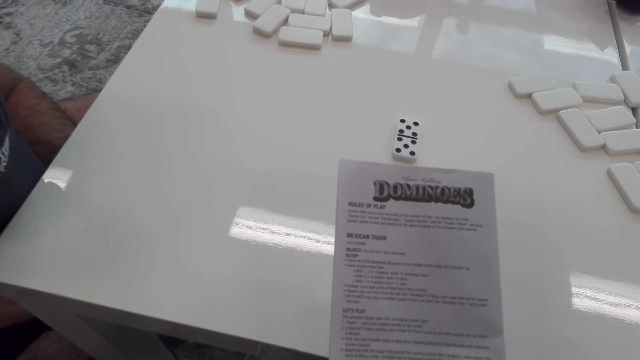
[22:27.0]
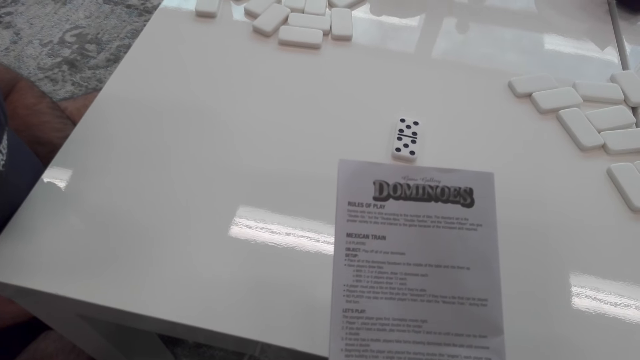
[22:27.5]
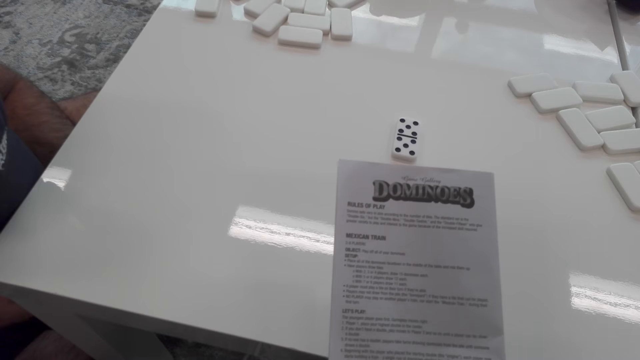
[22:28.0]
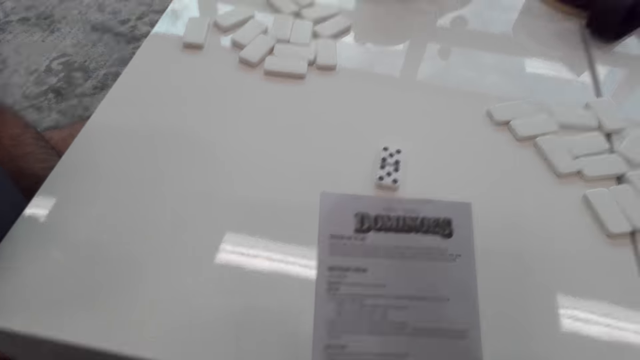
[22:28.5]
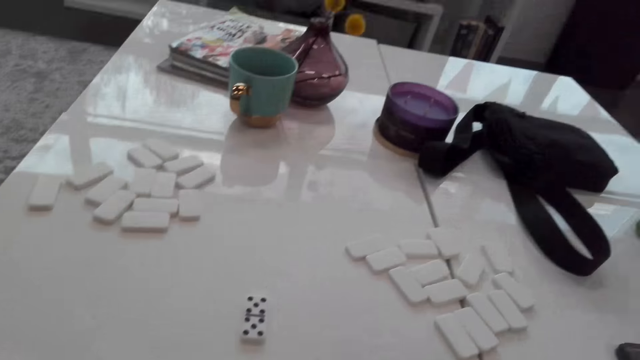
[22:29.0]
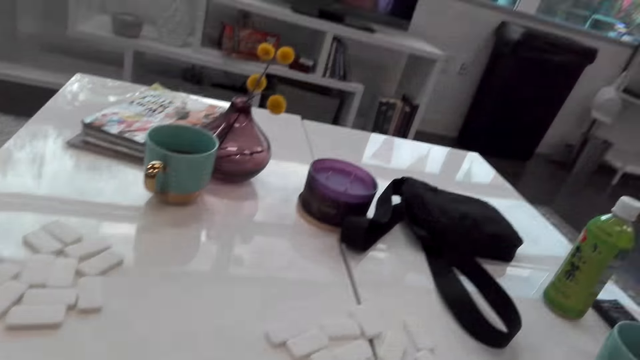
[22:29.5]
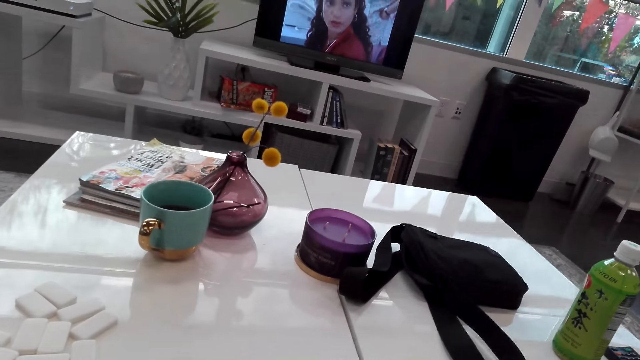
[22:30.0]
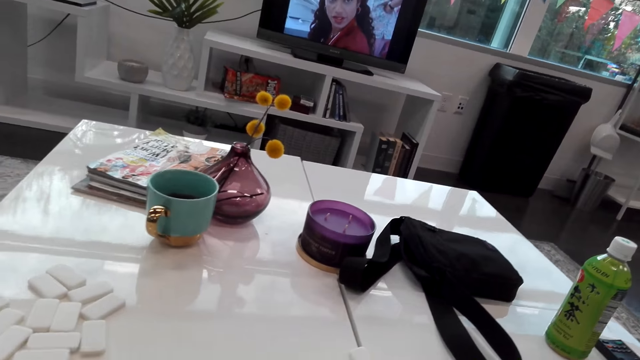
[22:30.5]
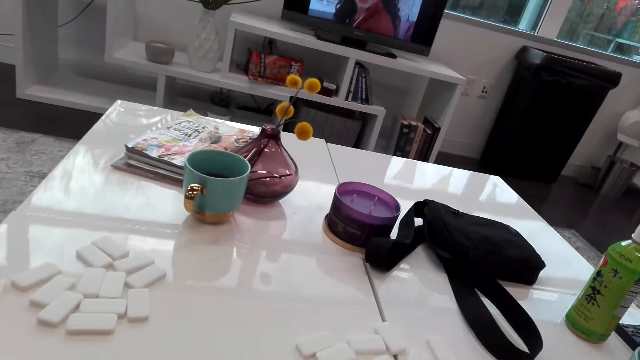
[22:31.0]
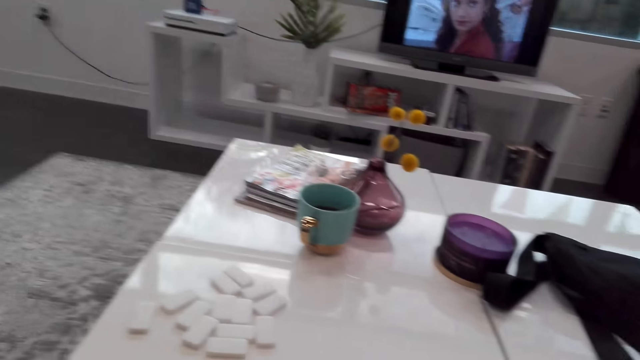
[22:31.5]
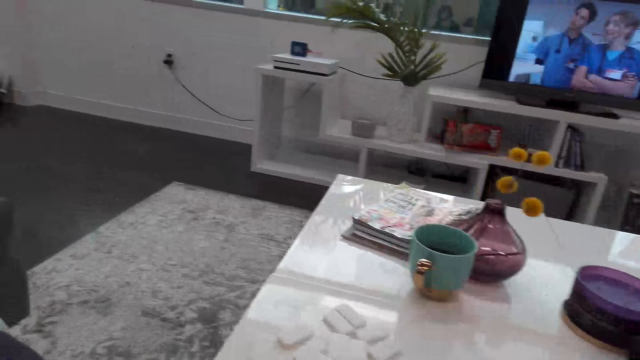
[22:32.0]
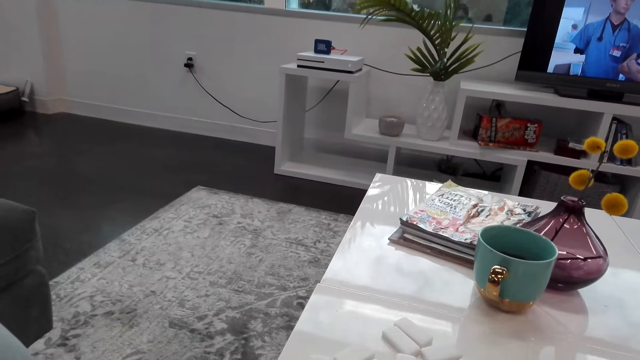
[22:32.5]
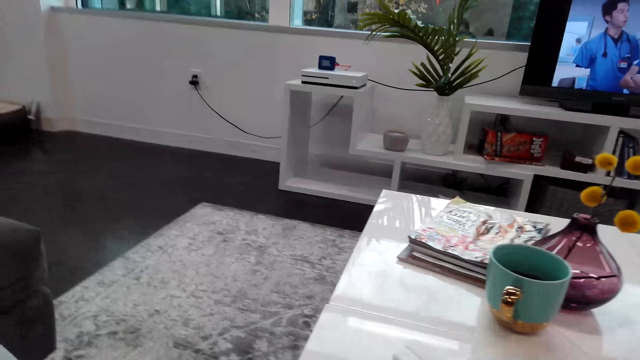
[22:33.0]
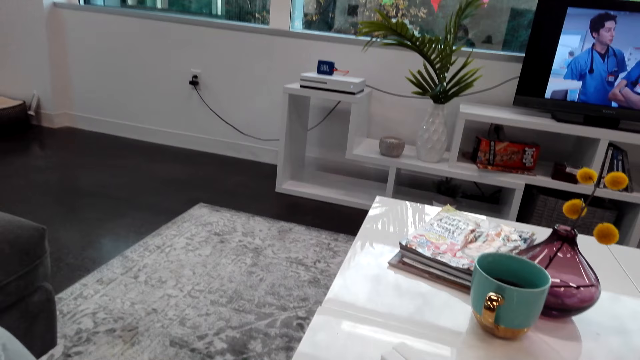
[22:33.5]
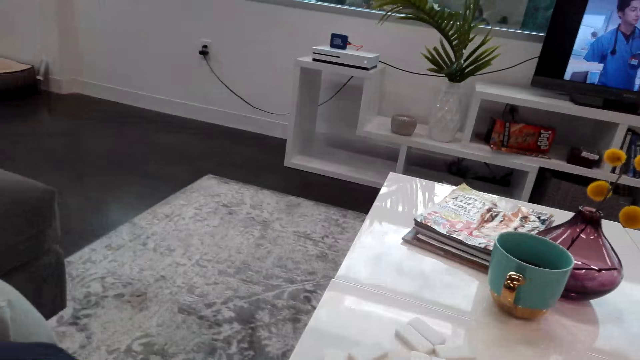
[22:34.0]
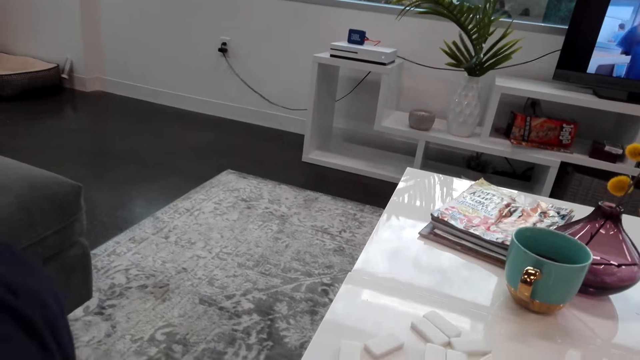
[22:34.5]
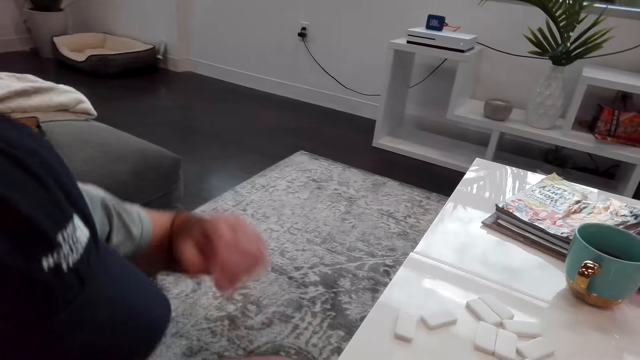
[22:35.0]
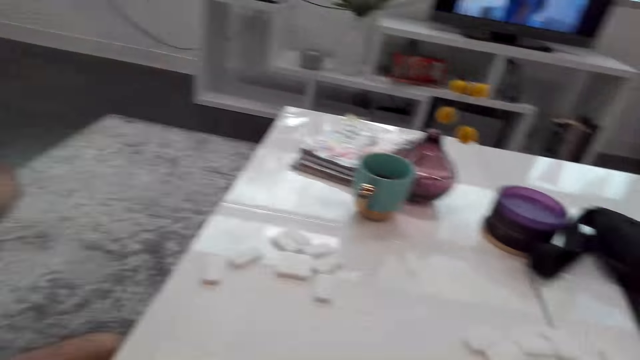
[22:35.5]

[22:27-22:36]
The camera wearer looks around the table. They stare at the domino players.

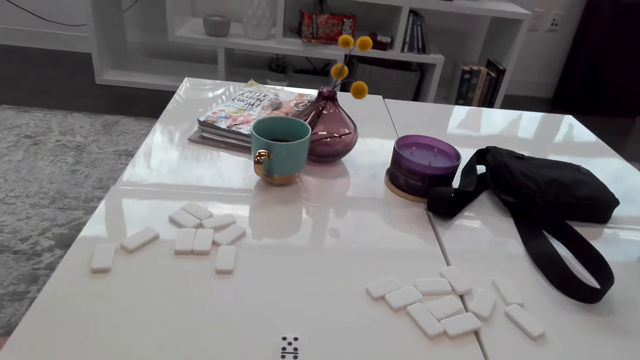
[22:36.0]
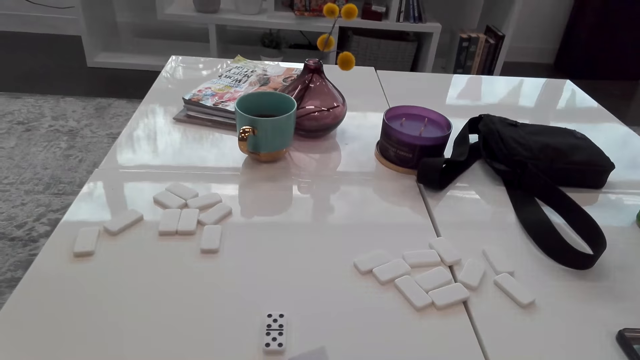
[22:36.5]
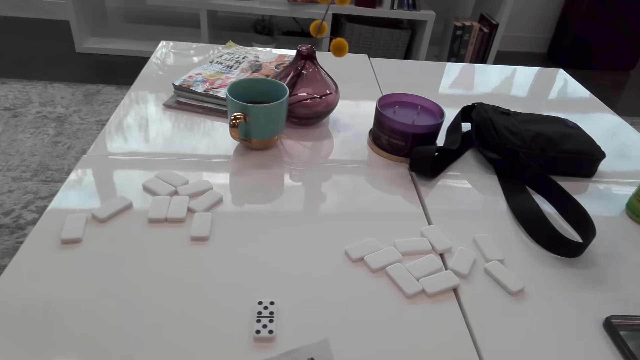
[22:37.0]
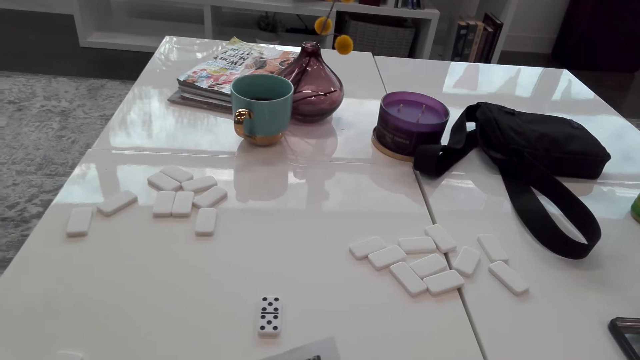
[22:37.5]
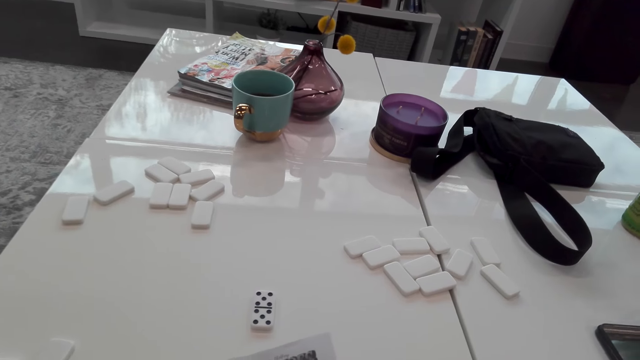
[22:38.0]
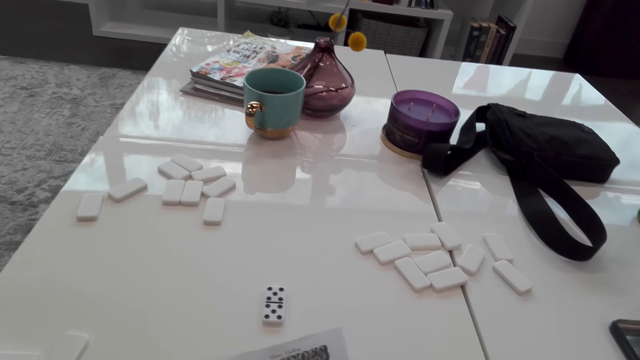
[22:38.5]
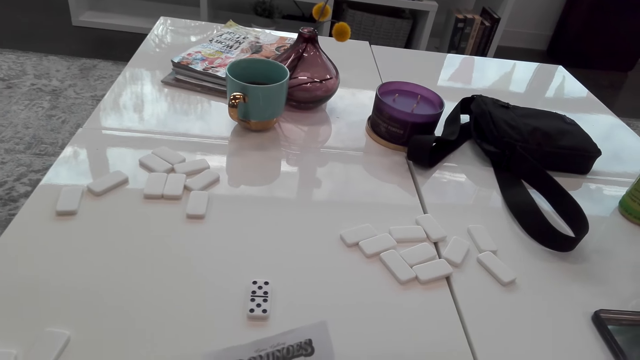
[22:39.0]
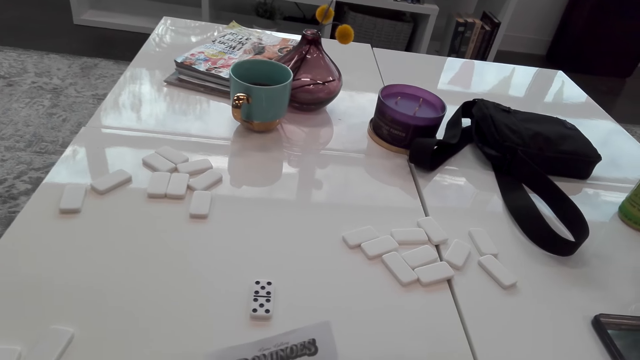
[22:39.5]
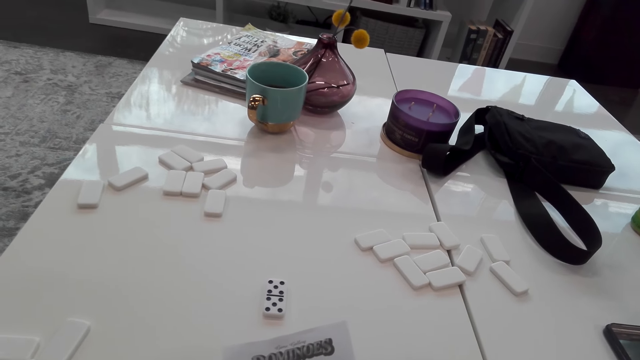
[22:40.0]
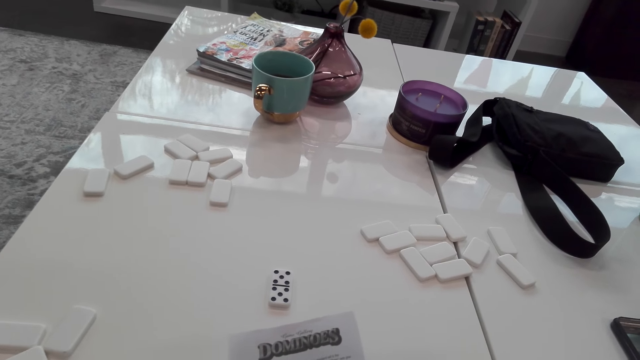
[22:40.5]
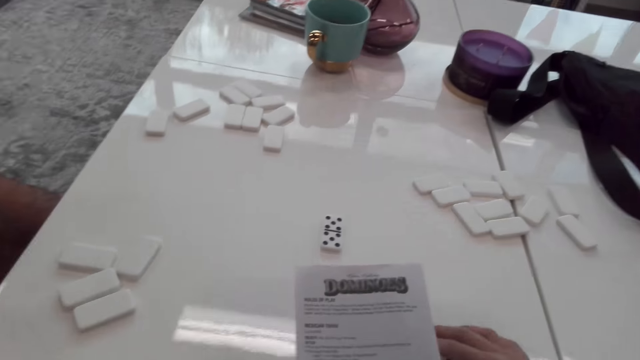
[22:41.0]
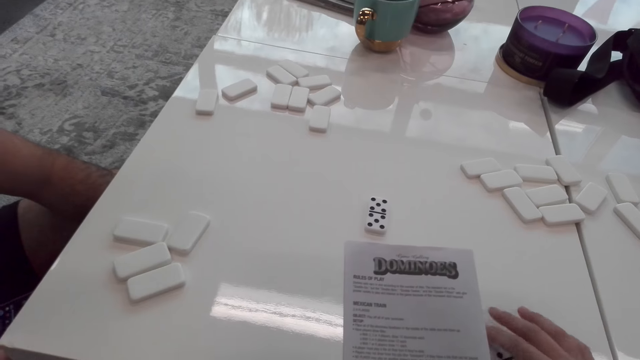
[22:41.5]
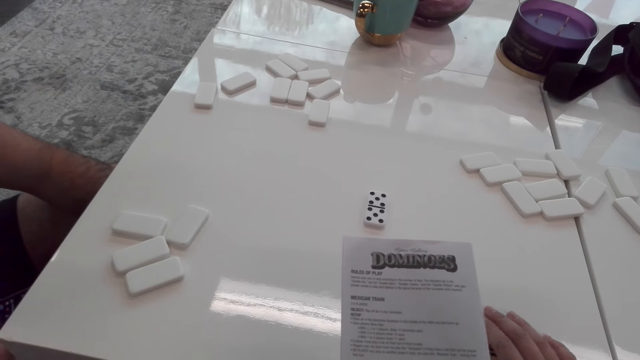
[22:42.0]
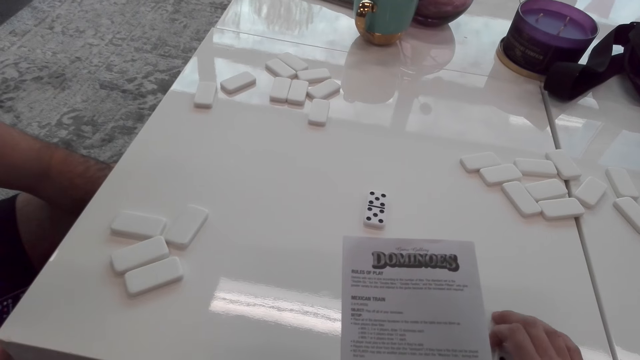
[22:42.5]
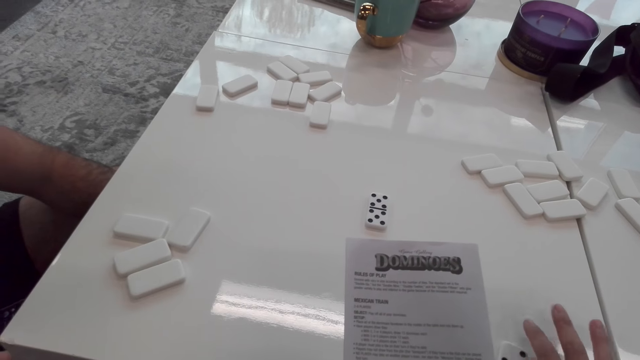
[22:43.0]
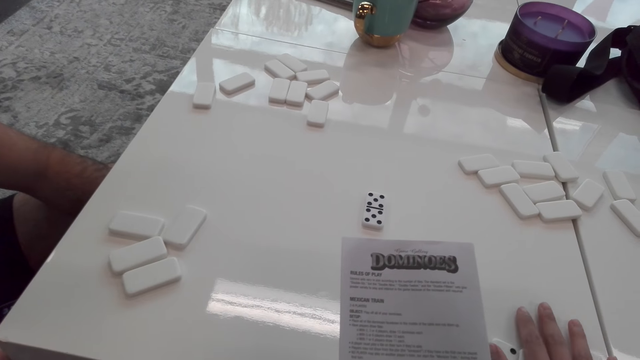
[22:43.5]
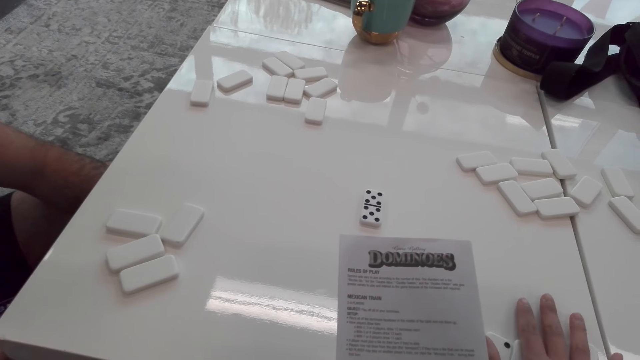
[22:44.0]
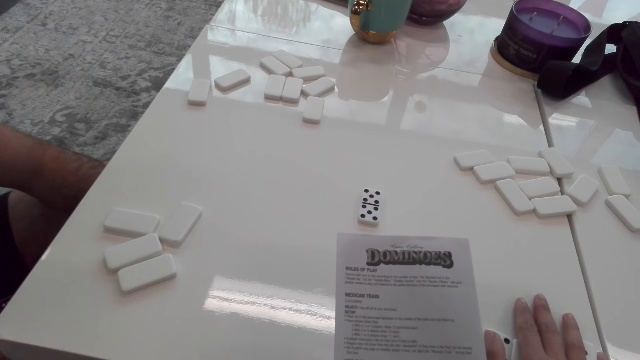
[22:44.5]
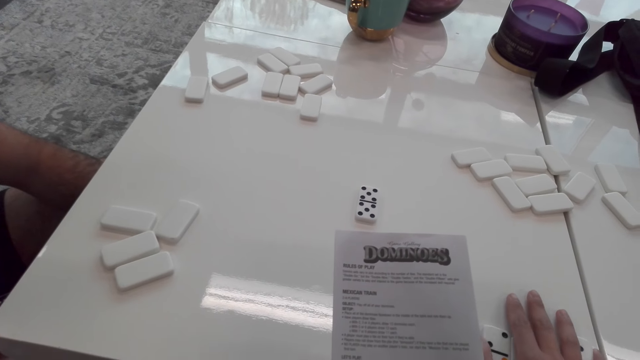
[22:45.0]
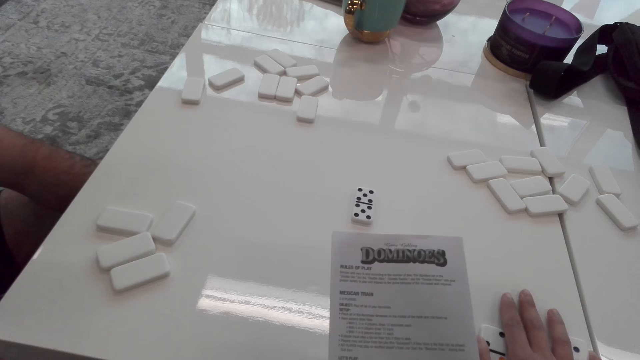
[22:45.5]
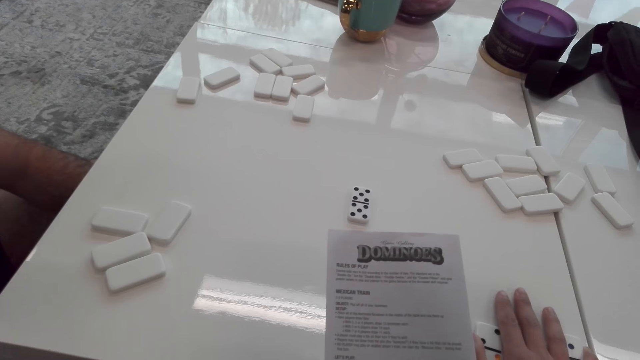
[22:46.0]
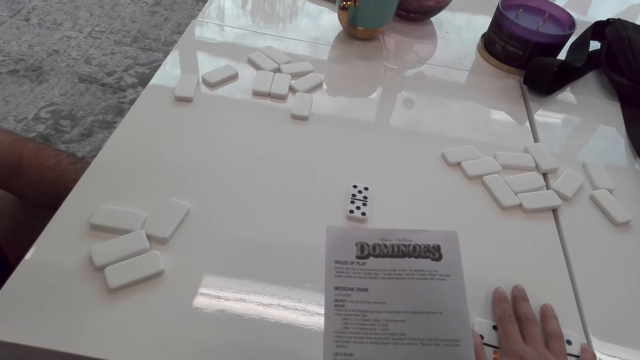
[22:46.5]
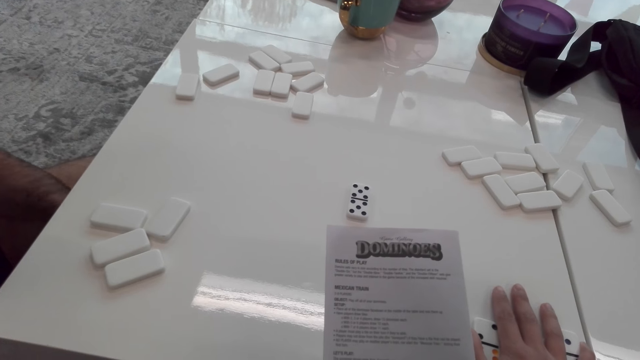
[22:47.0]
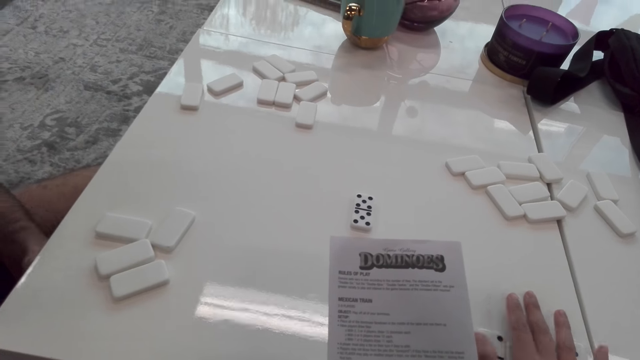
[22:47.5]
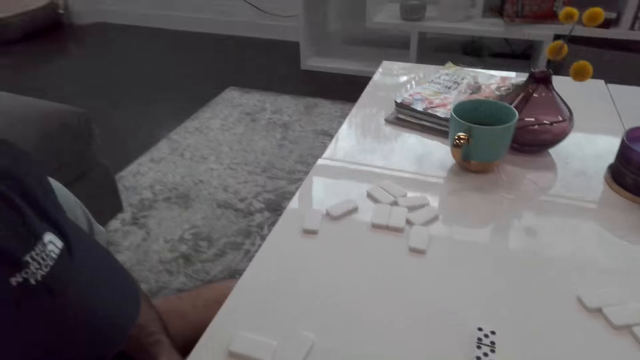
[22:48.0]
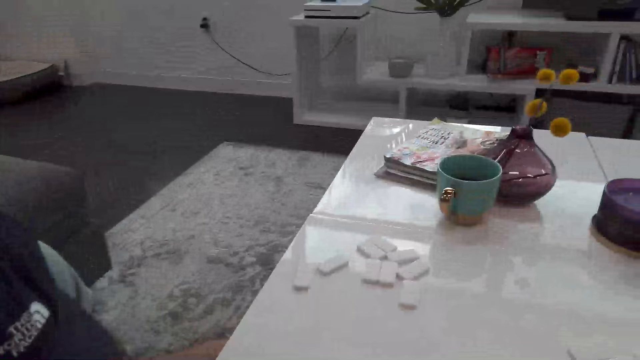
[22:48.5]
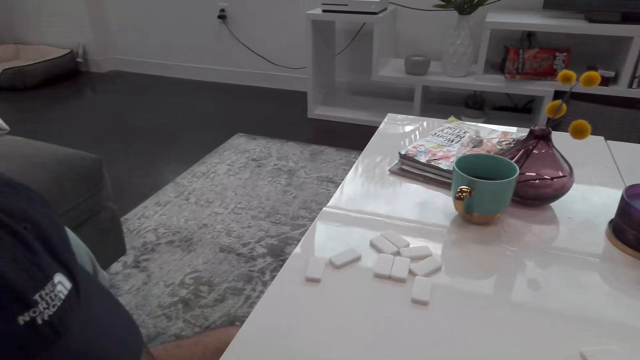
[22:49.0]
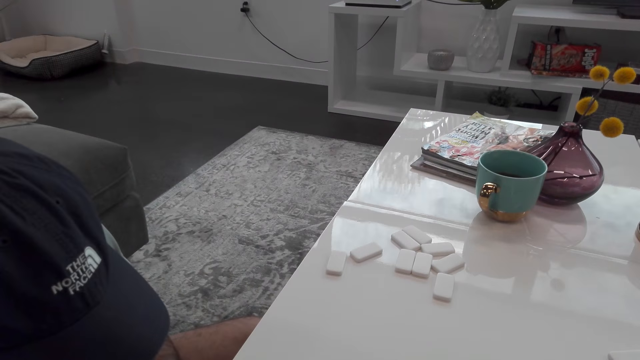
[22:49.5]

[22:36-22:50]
The camera wearer touches the domino players. They move the domino blocks on the table. They stare at the instruction book. They turn around the room.
